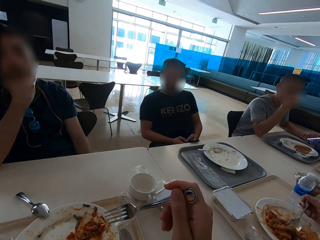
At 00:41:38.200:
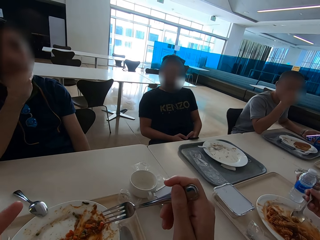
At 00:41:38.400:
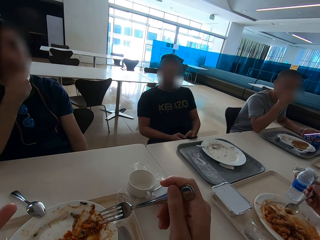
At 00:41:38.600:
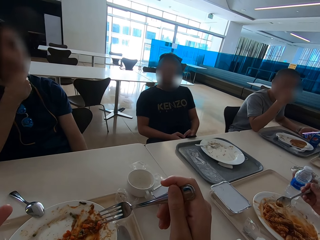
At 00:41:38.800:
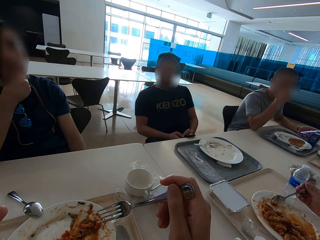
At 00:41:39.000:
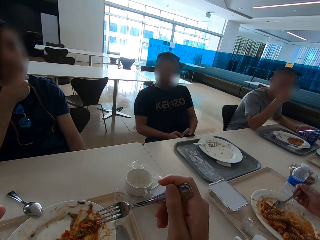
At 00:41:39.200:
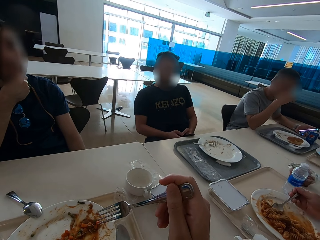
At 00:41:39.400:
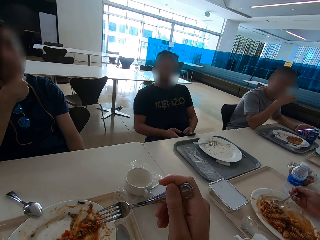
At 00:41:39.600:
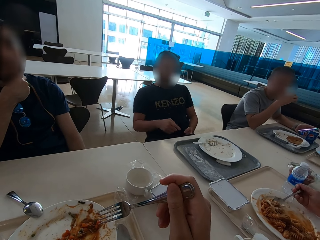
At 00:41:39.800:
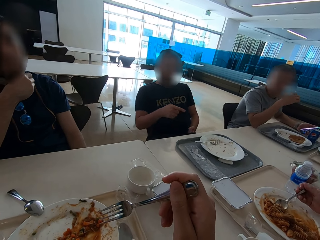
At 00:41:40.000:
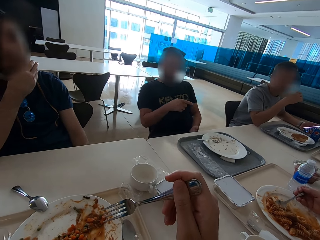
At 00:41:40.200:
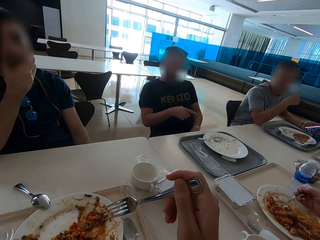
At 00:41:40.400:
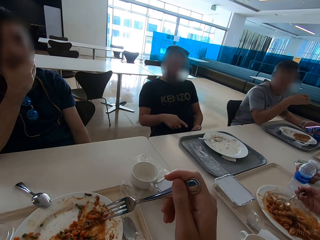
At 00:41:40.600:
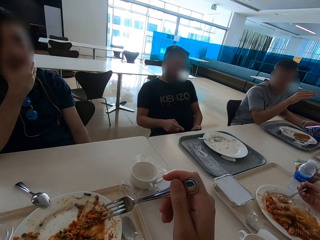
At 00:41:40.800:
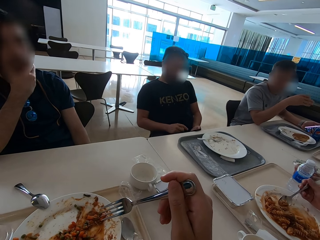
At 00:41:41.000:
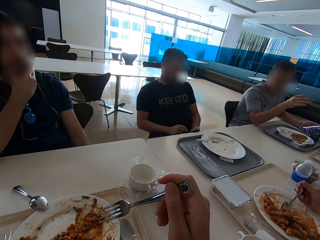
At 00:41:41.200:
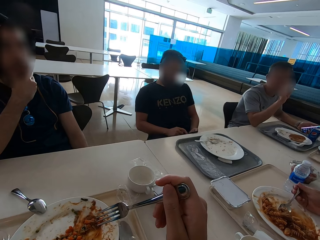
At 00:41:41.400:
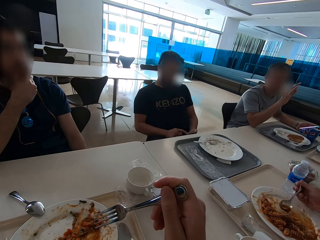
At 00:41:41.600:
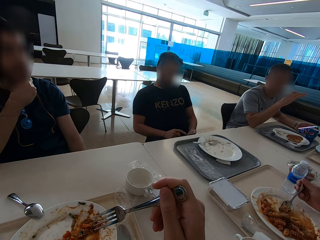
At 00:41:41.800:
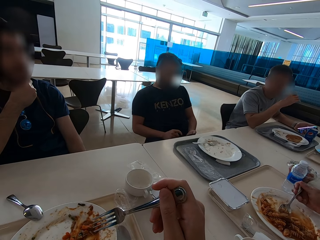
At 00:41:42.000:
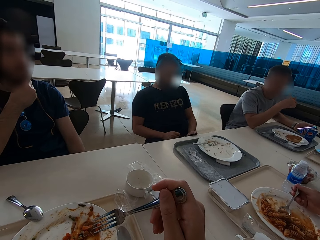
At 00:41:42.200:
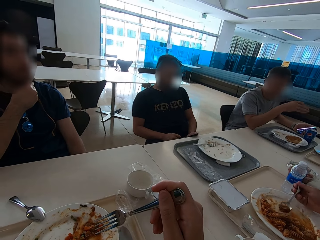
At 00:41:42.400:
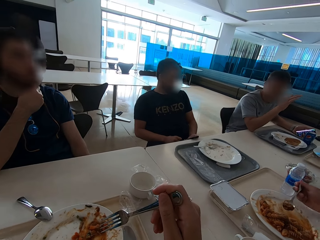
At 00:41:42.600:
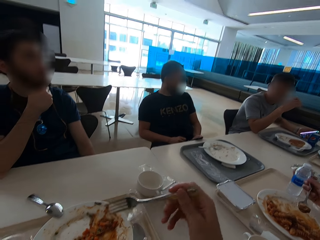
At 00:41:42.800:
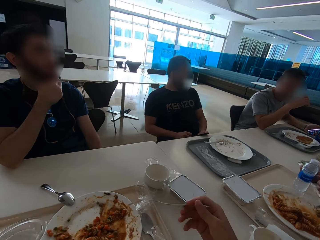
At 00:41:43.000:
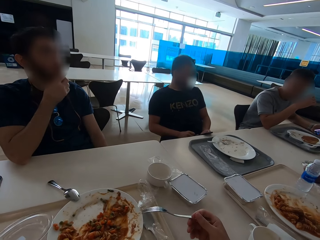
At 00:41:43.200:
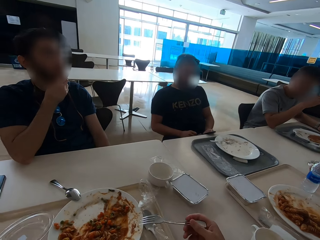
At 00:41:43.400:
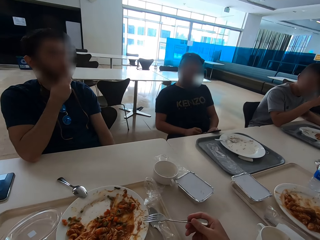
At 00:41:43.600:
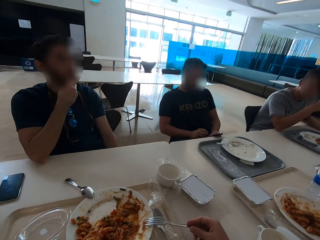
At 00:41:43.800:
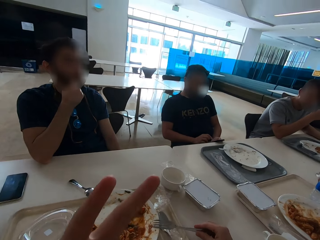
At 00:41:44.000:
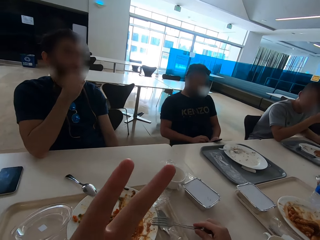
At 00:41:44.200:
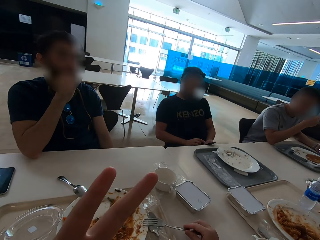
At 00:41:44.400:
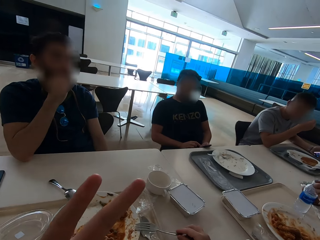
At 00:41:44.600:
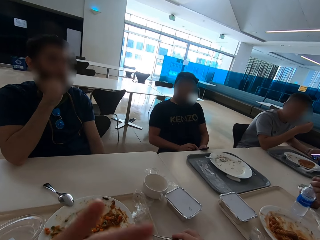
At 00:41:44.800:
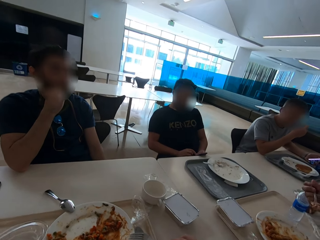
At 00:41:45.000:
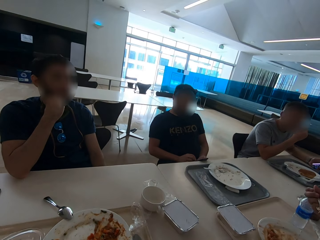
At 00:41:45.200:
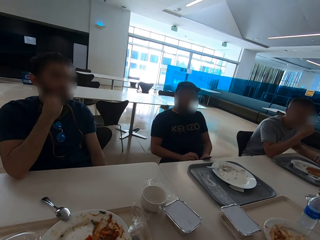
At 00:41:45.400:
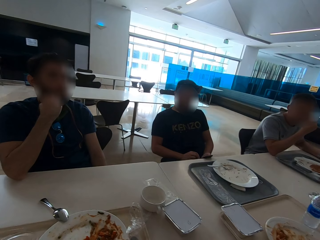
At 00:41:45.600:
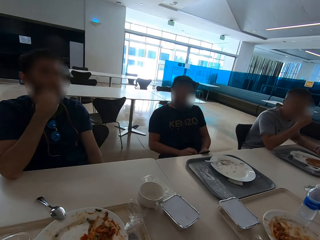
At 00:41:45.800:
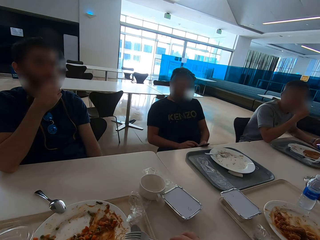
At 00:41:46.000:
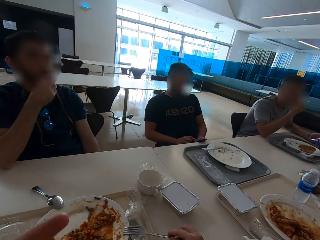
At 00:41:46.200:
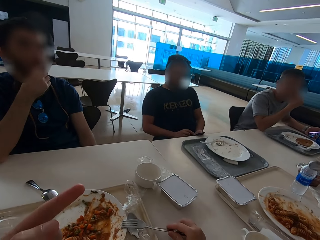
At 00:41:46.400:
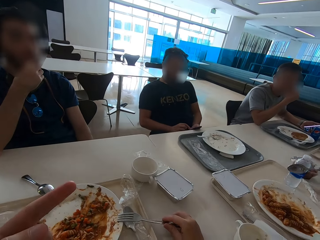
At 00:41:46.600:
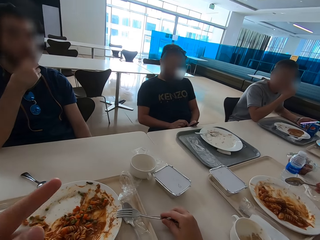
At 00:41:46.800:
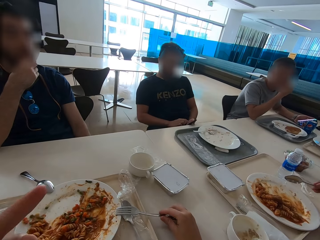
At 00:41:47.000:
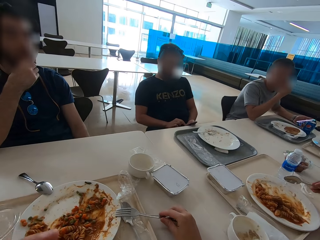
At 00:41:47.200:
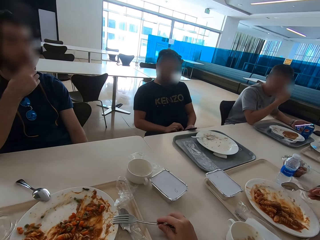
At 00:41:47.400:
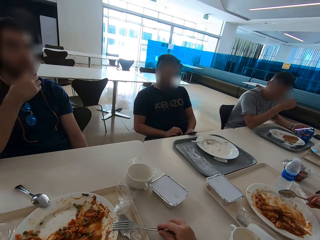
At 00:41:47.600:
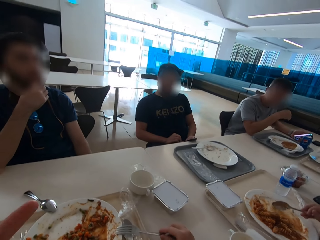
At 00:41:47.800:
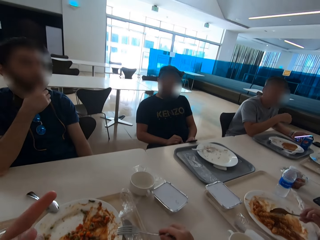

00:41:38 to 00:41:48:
A man speaks with gestures. Another man speaks with gestures. The first man operates a phone. The camera wearer puts a fork on the plate. They lift two fingers. They speak with gestures.

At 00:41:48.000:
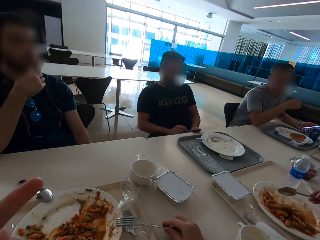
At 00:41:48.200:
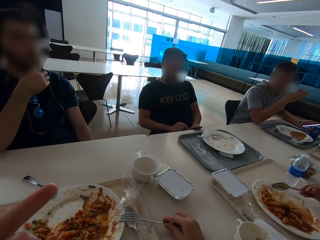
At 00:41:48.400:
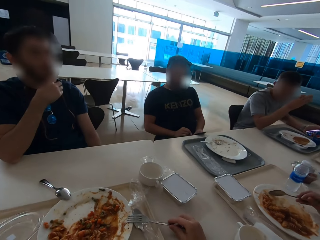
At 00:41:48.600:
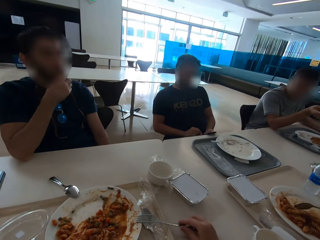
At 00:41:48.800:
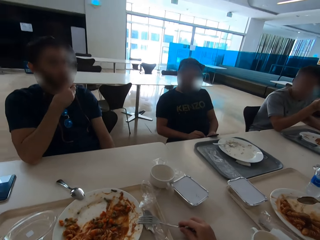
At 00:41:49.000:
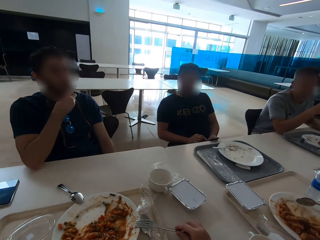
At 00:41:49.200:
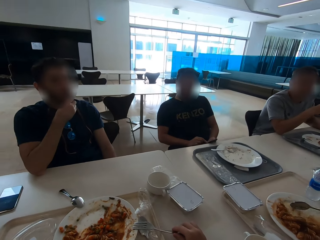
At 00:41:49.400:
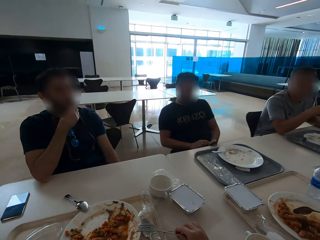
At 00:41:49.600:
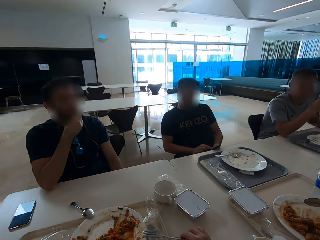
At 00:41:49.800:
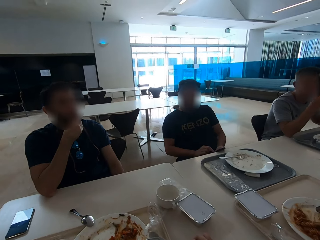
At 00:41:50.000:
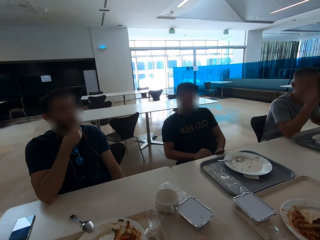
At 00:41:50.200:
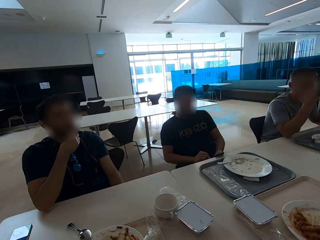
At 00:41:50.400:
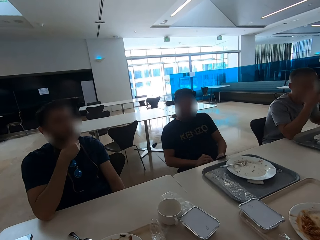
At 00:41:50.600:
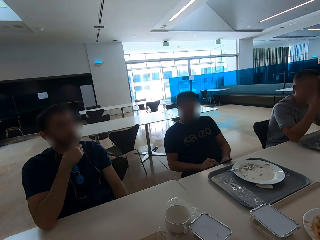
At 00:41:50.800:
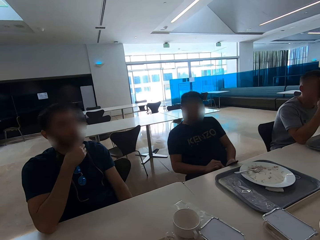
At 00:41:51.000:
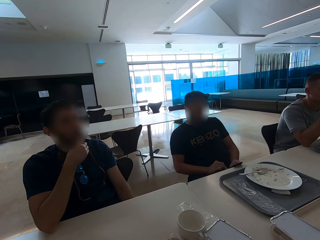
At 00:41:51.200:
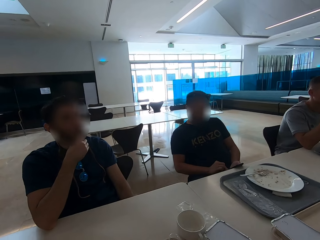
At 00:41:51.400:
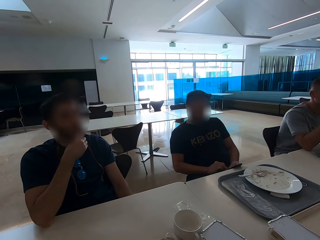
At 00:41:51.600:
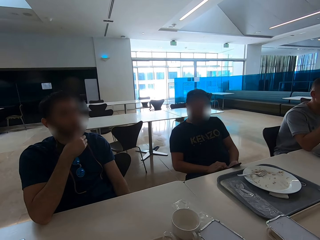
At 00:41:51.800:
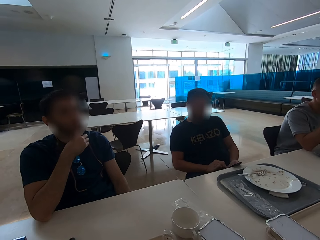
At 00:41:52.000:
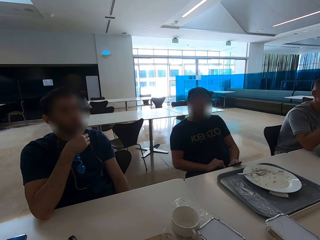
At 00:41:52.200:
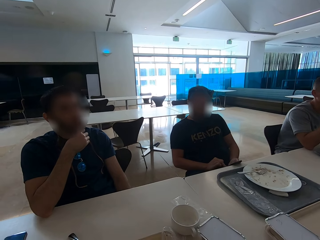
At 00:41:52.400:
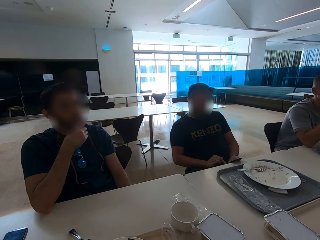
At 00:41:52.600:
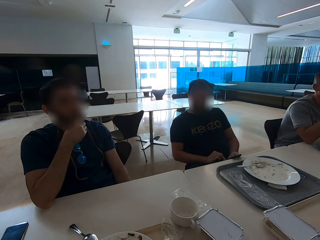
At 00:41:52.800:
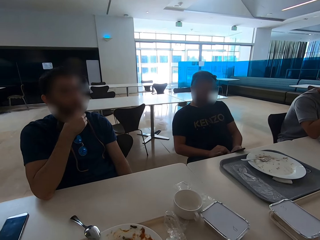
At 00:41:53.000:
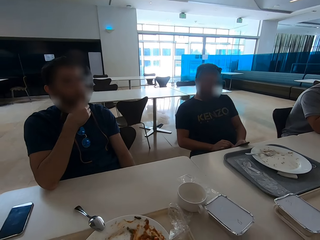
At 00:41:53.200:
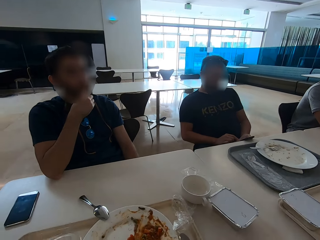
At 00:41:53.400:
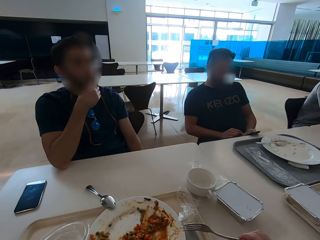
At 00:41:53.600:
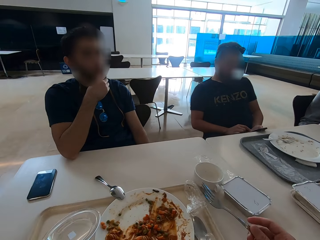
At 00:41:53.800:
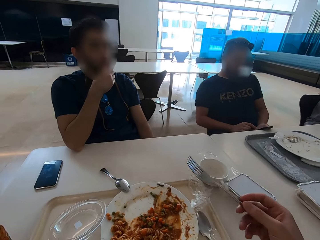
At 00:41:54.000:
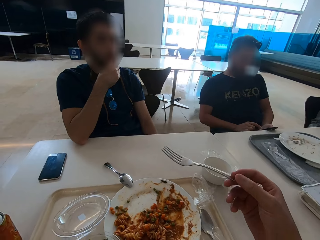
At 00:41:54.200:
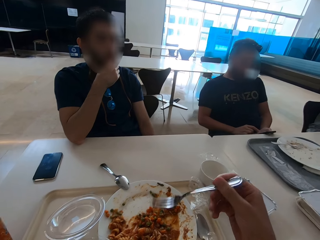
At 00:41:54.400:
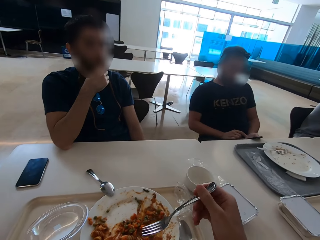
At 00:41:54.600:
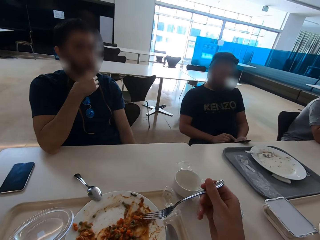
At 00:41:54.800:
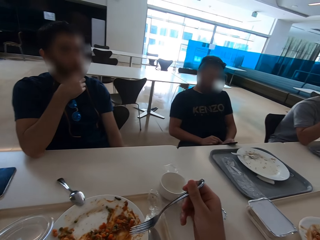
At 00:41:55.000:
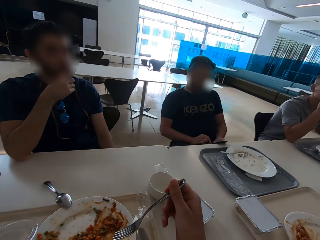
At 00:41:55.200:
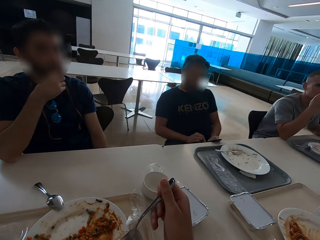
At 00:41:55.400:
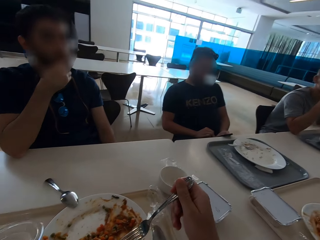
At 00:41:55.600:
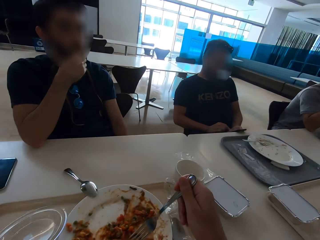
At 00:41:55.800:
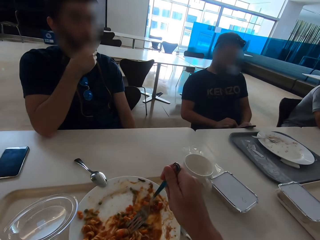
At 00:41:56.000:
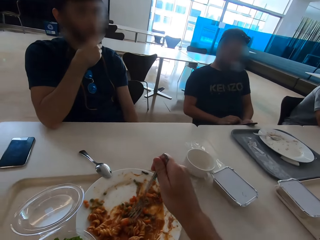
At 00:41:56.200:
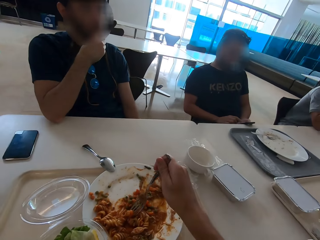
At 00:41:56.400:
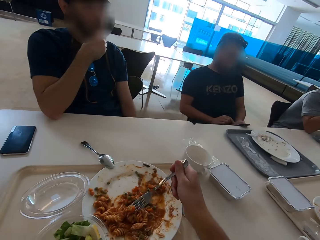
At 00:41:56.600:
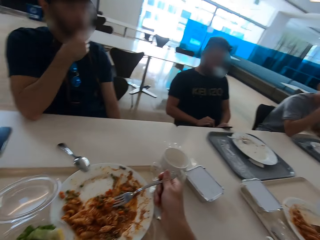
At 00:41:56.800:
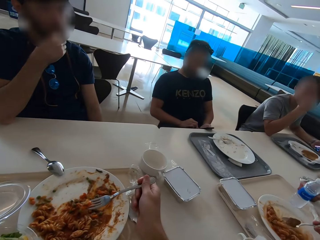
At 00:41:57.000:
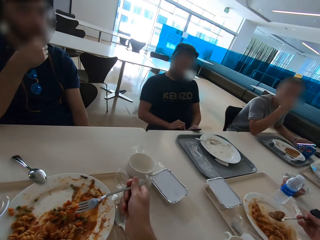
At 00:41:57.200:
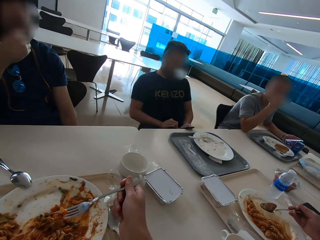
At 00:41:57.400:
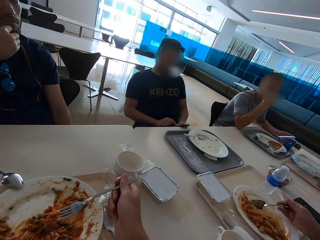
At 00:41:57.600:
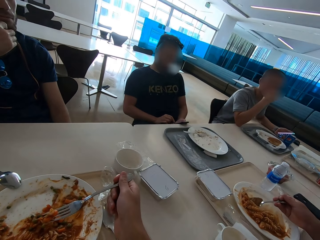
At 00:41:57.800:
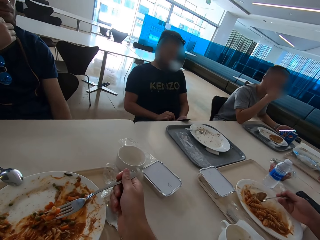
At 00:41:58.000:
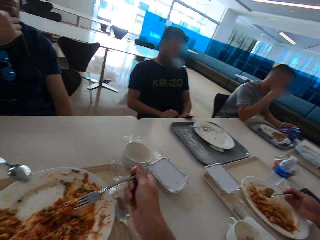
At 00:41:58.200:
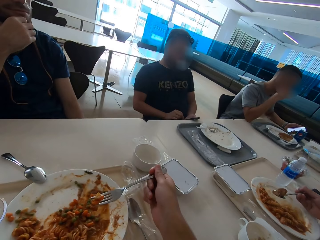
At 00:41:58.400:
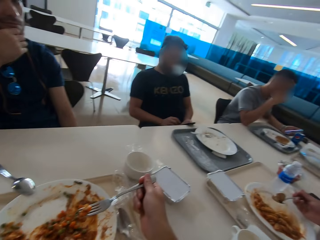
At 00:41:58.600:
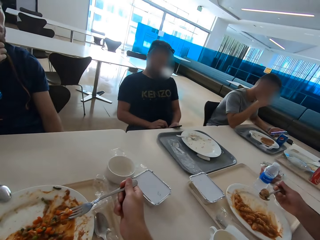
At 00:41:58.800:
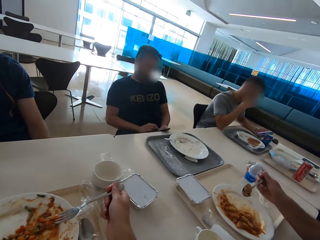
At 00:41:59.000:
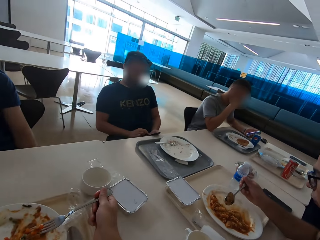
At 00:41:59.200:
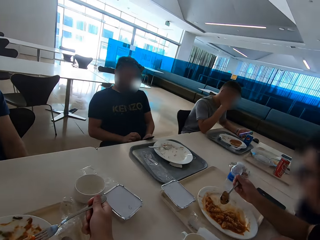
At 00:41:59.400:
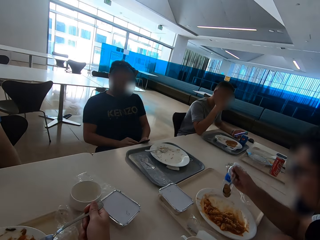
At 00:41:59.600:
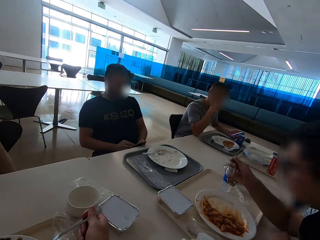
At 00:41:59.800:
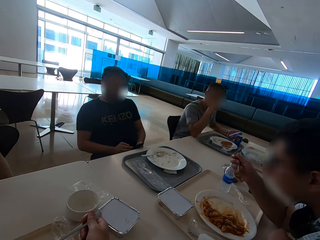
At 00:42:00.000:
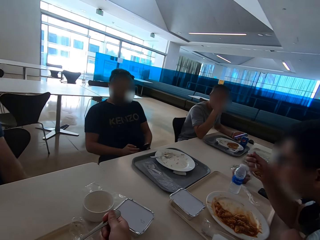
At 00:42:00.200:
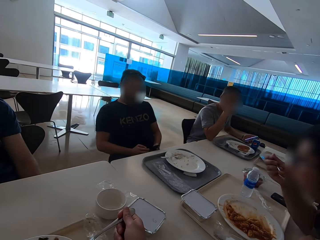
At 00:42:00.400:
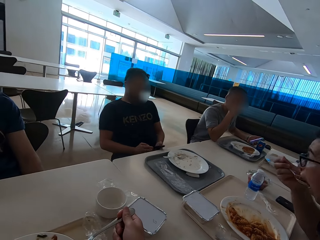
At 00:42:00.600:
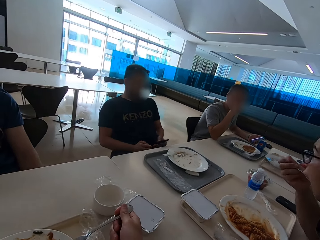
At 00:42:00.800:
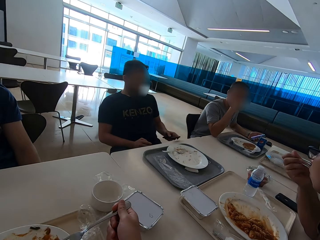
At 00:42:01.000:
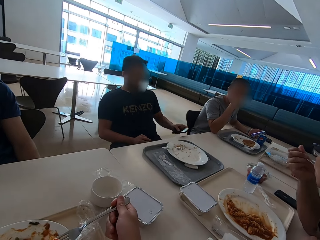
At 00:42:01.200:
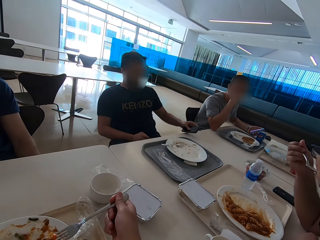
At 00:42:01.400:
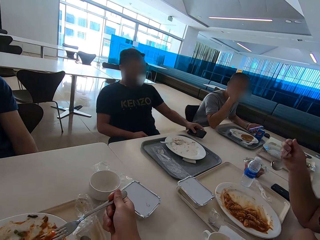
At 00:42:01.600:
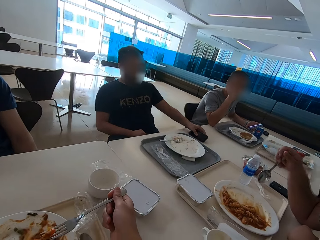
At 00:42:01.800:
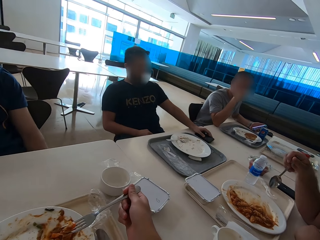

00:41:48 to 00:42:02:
The camera wearer looks at a person. They eat. Another person eats.
